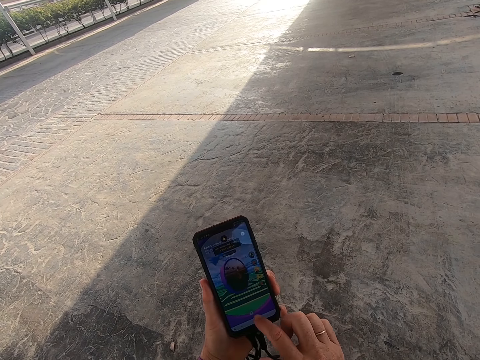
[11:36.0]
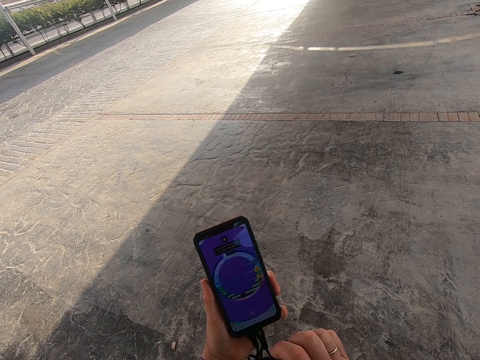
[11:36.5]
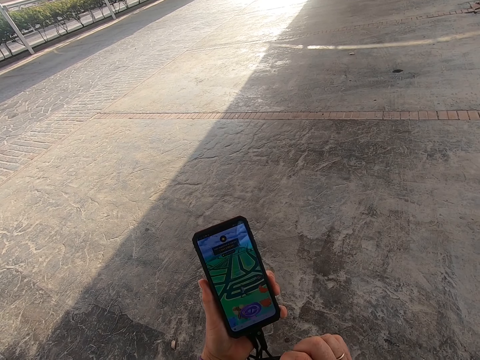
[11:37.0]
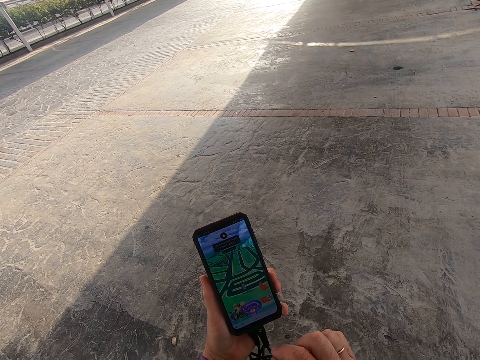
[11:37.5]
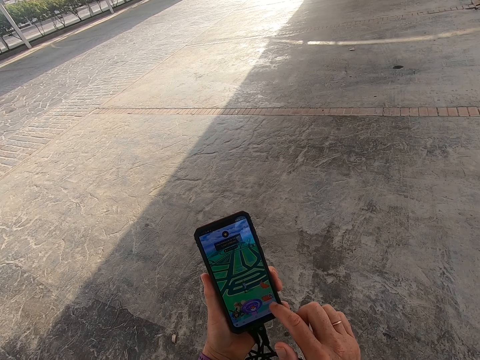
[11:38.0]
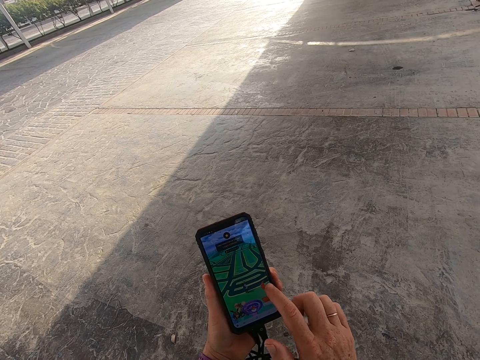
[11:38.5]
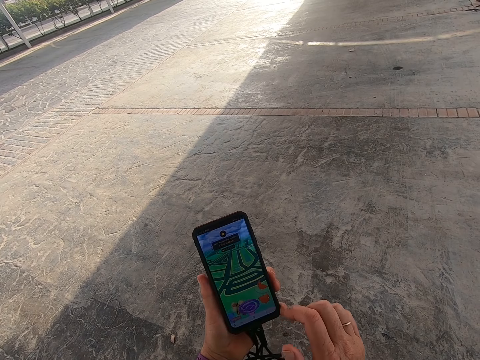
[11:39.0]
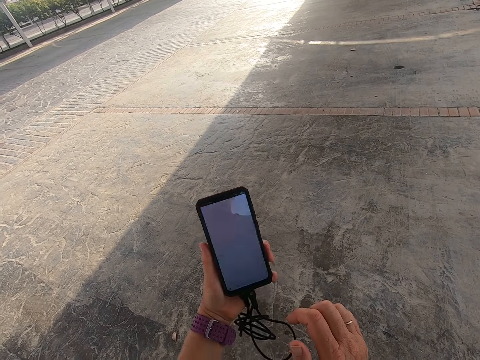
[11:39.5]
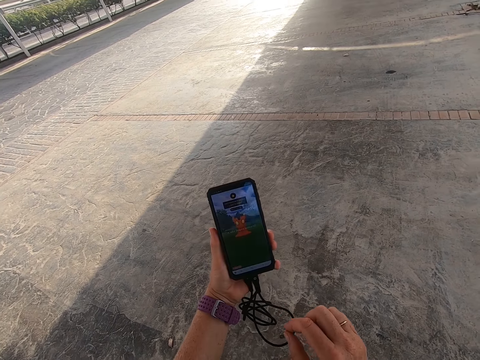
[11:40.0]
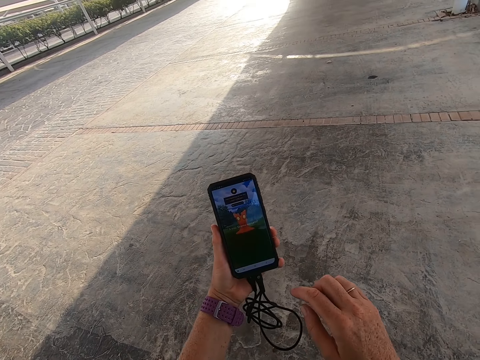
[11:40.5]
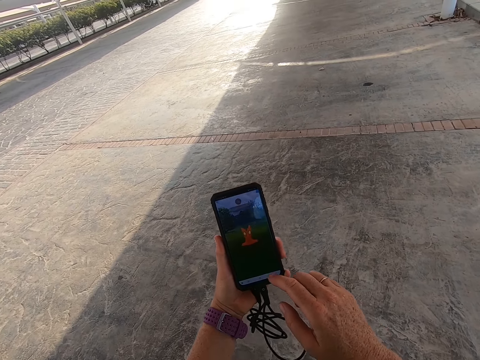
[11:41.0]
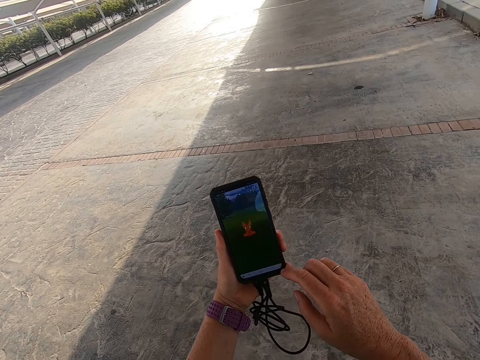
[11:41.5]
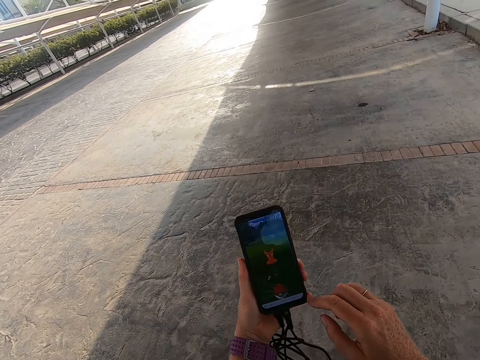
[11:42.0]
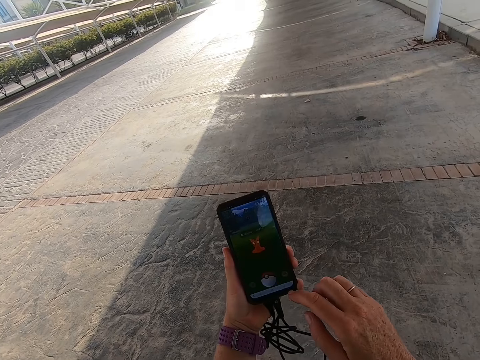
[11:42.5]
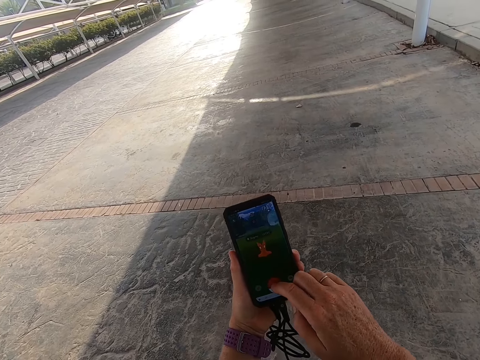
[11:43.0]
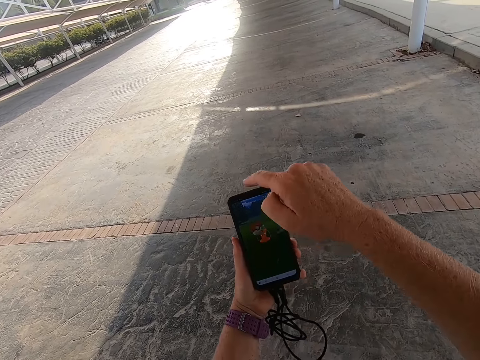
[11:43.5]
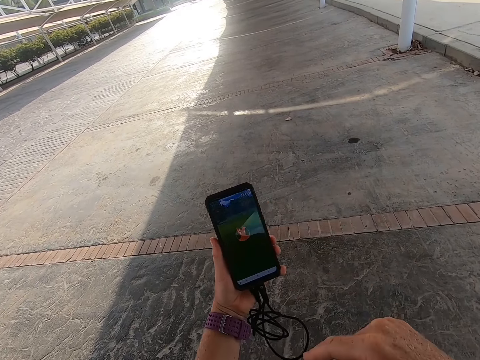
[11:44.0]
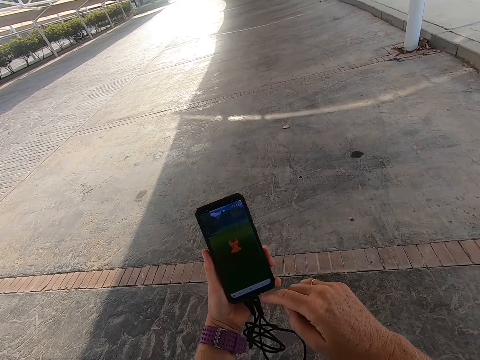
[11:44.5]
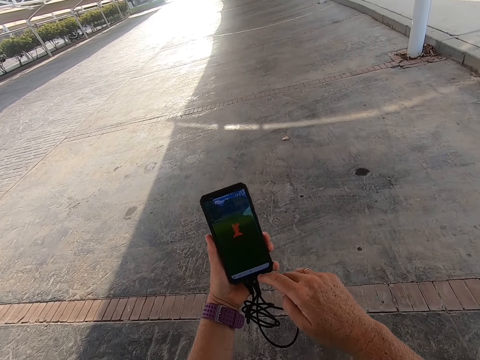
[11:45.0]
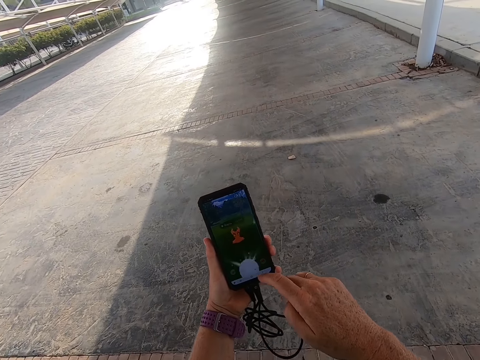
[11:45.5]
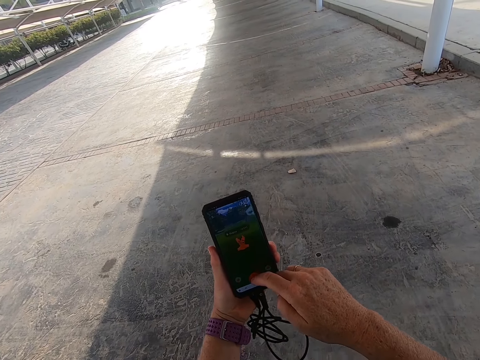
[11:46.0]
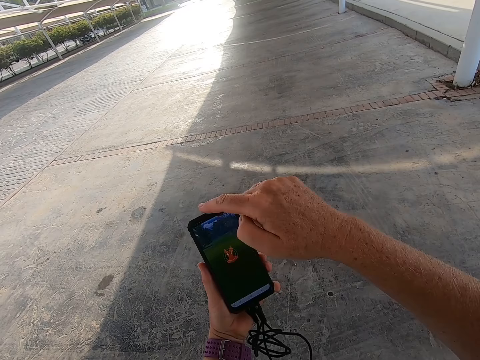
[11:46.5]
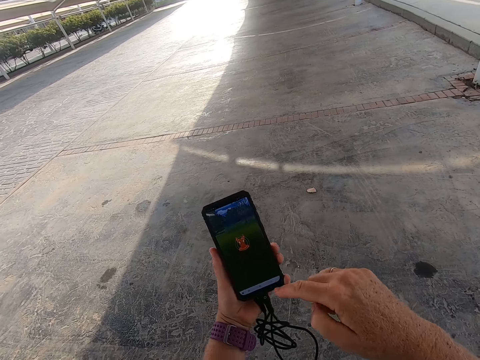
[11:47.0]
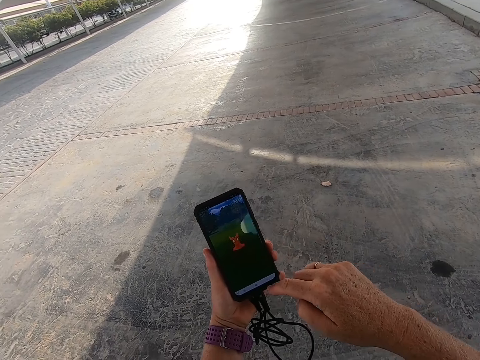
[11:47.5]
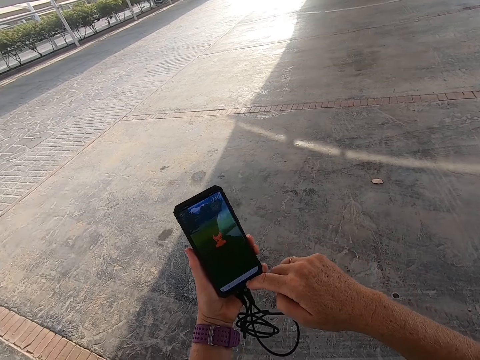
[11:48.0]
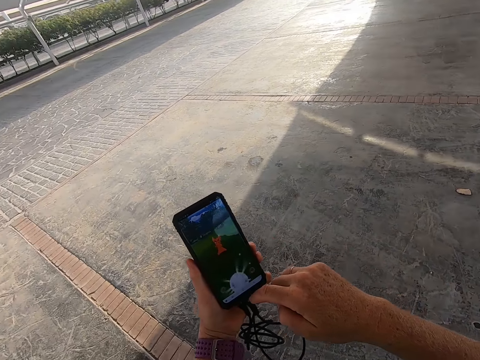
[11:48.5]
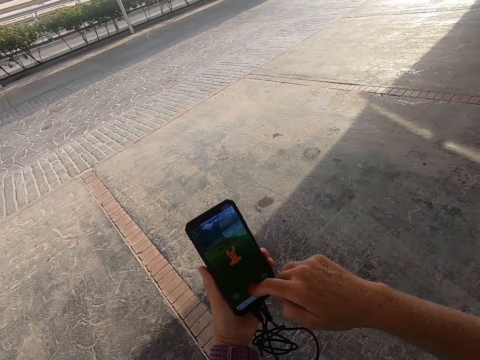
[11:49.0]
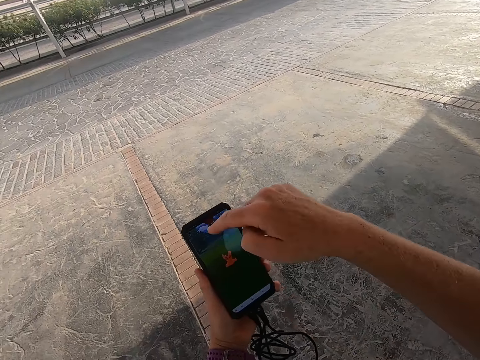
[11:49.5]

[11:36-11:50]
The camera wearer looks at the phone. They walk. They scroll the phone. They touch the phone.

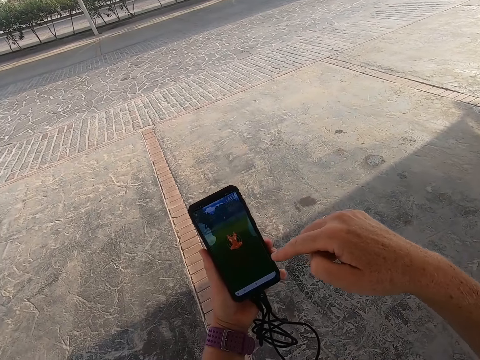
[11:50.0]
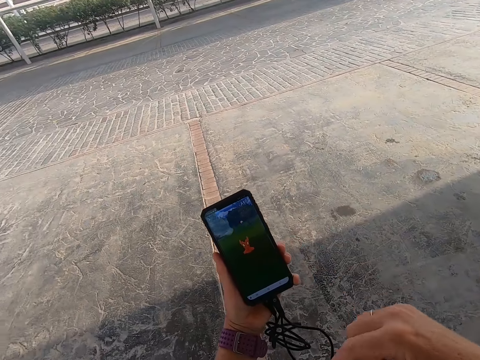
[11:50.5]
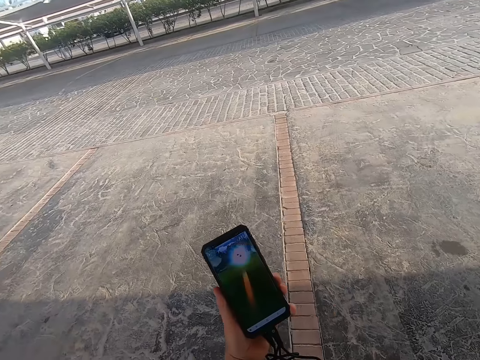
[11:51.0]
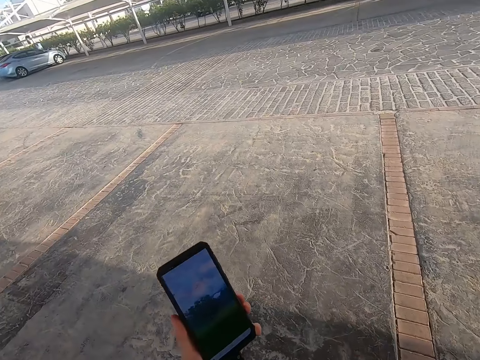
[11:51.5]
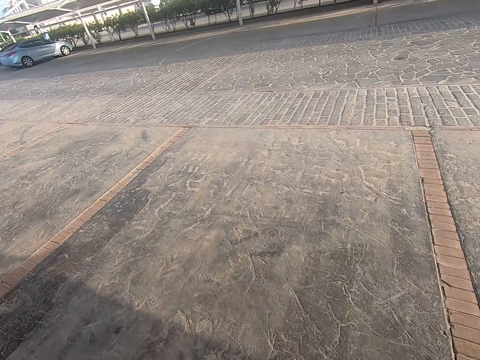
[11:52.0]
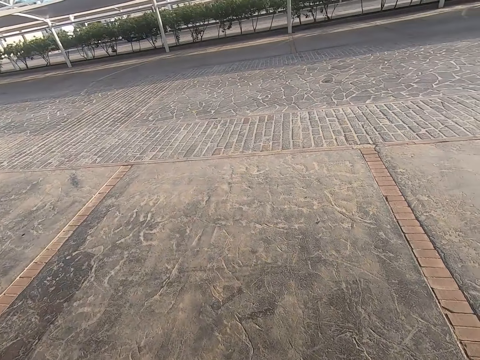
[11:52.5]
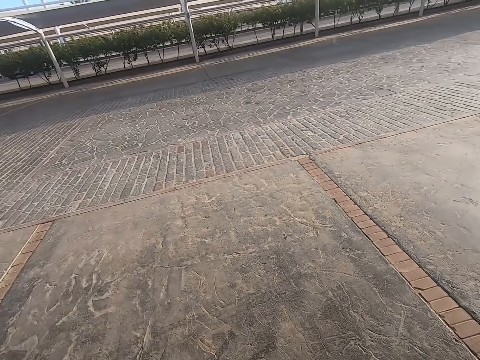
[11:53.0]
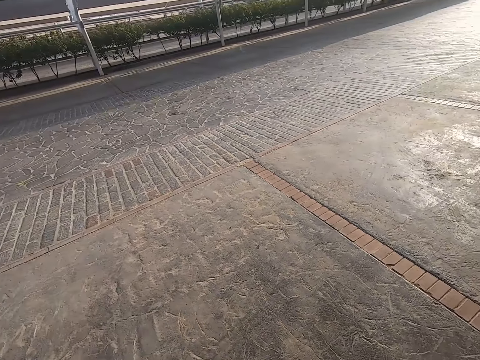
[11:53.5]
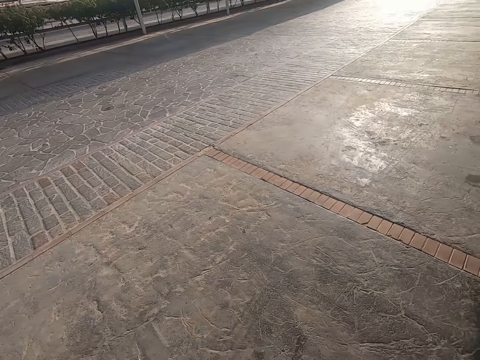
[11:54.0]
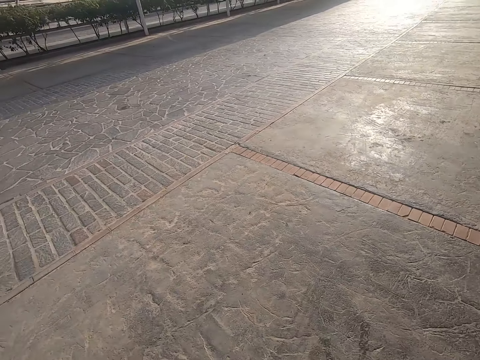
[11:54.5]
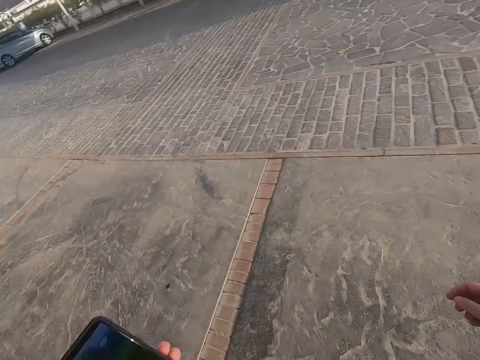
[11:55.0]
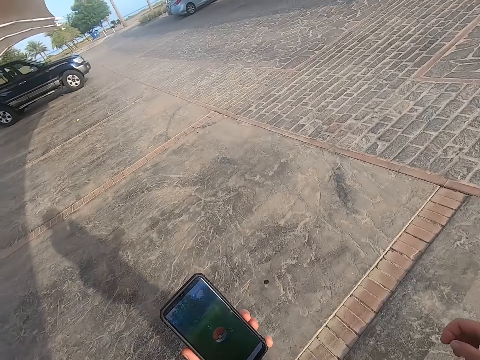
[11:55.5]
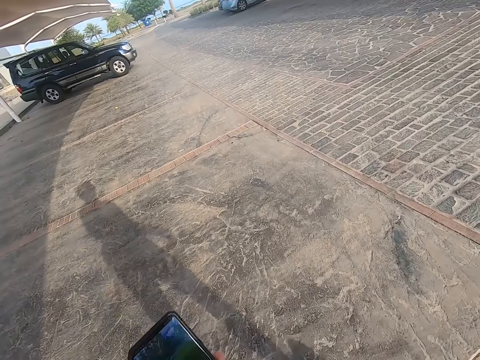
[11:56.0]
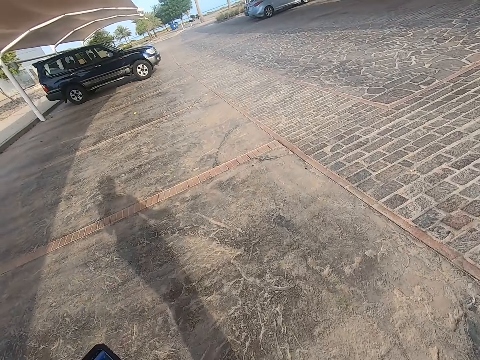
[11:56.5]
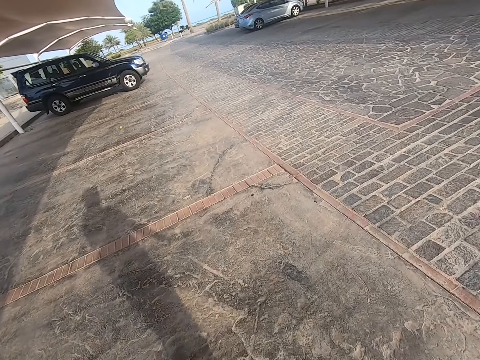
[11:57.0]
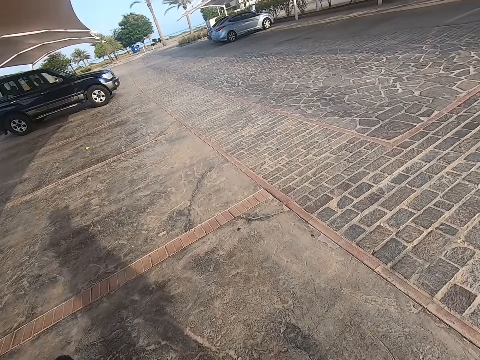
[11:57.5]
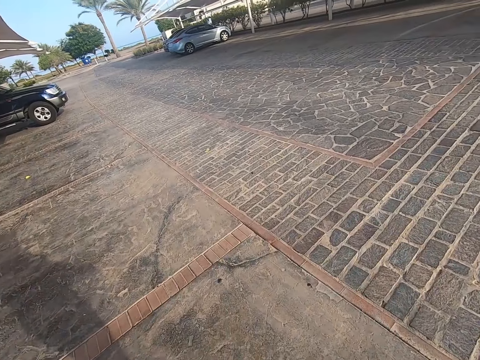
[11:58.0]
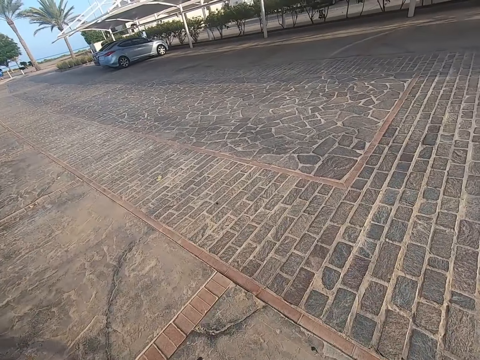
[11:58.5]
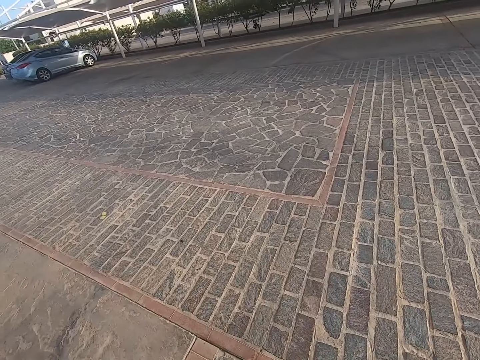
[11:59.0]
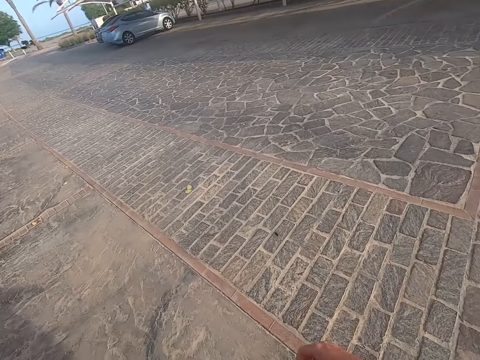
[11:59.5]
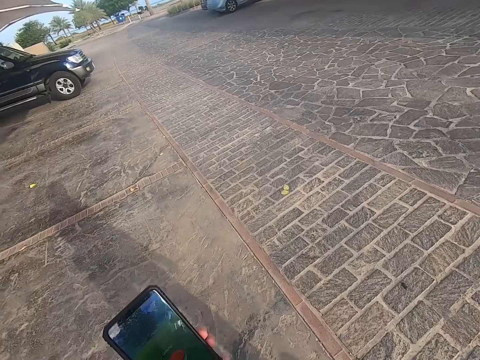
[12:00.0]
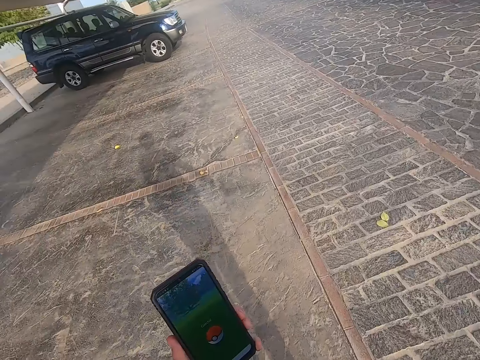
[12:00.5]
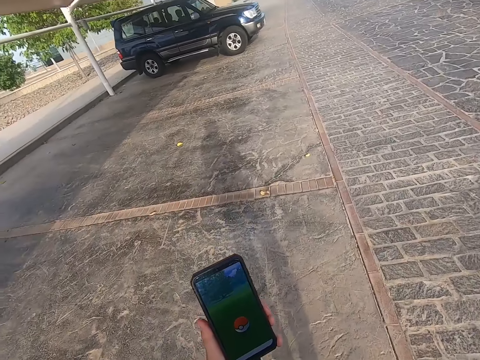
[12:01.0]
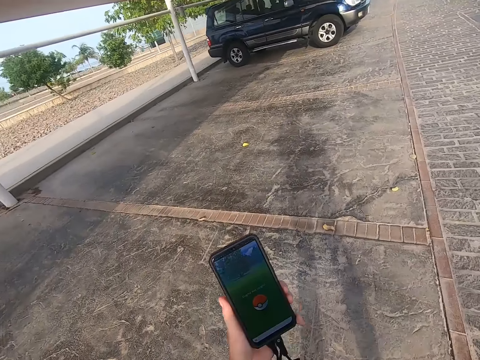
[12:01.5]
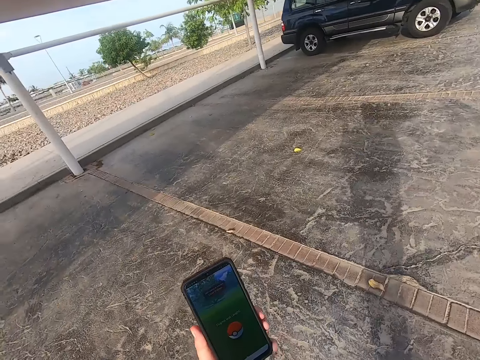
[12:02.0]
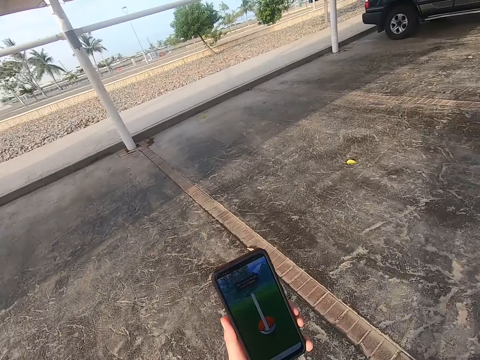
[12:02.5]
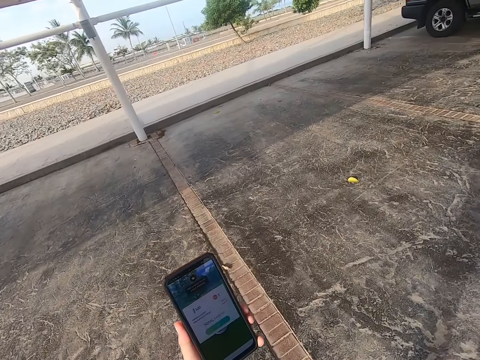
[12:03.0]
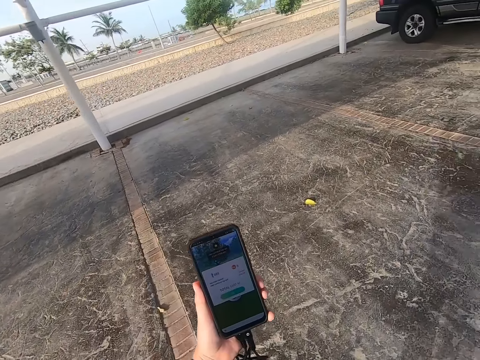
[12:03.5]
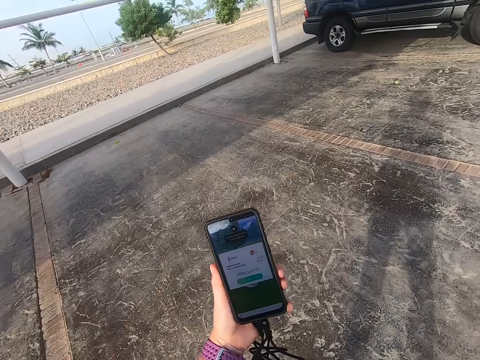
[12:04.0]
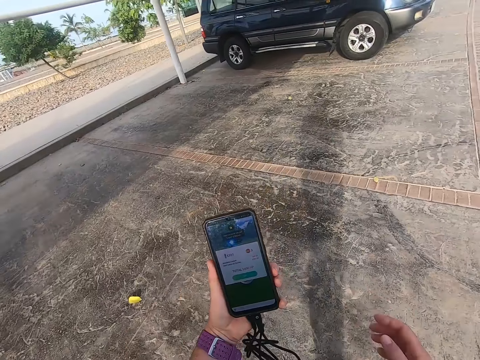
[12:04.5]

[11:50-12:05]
The camera wearer looks around the road. They walk. They look at the phone.
